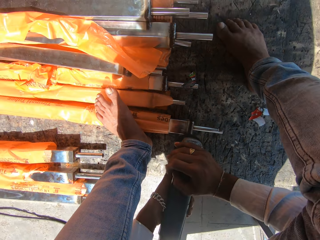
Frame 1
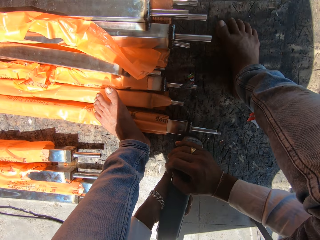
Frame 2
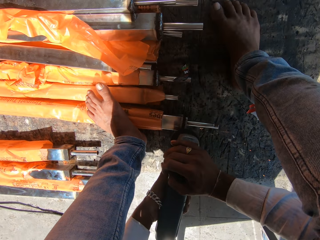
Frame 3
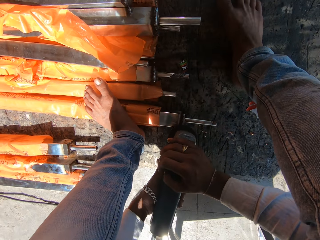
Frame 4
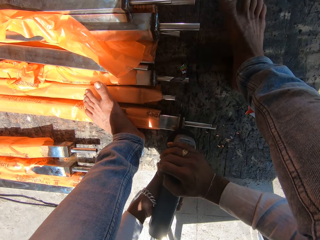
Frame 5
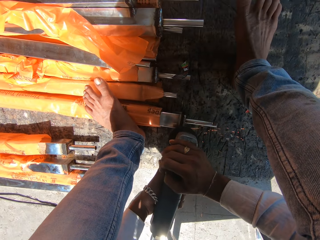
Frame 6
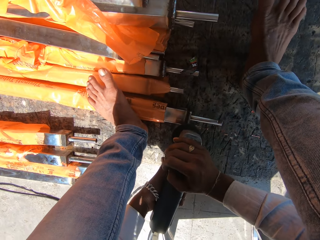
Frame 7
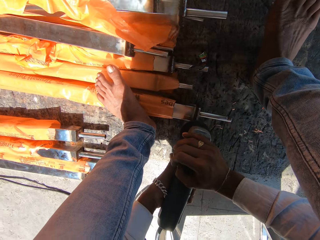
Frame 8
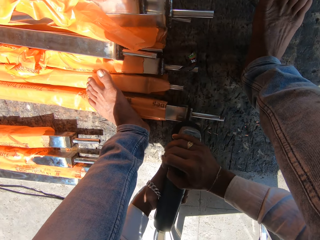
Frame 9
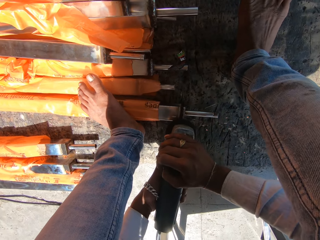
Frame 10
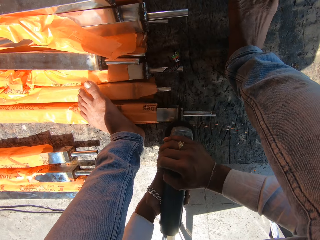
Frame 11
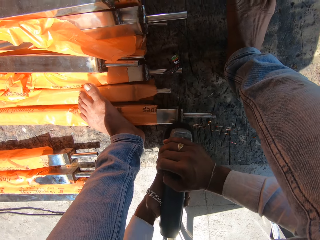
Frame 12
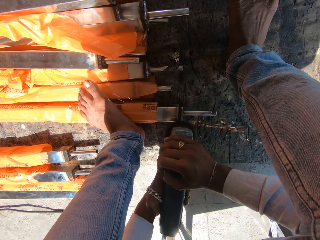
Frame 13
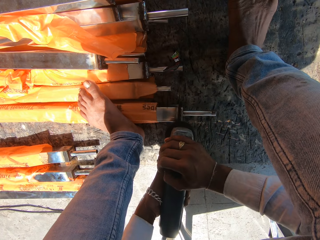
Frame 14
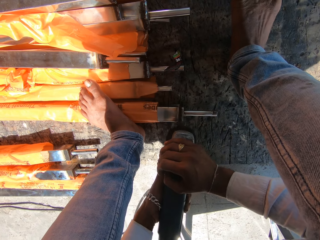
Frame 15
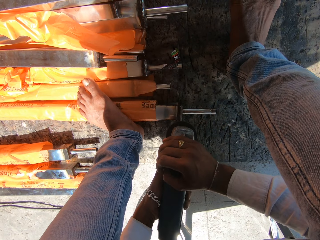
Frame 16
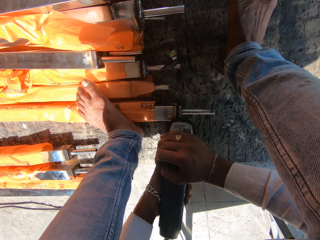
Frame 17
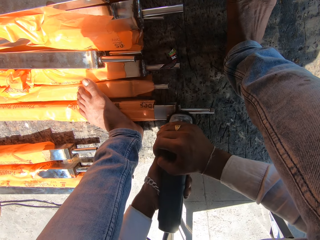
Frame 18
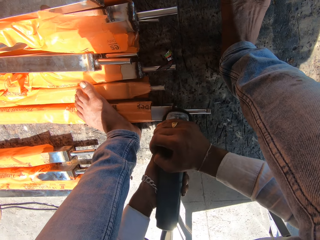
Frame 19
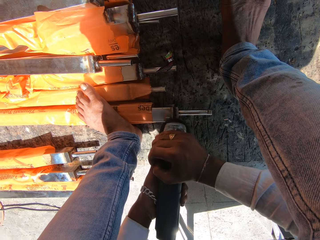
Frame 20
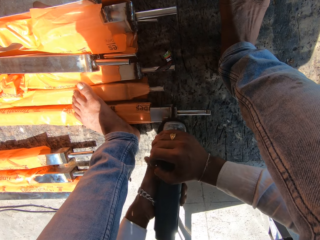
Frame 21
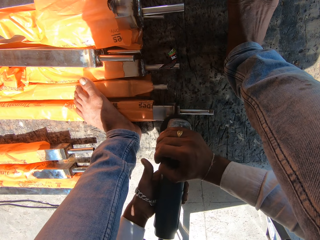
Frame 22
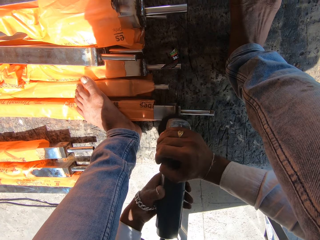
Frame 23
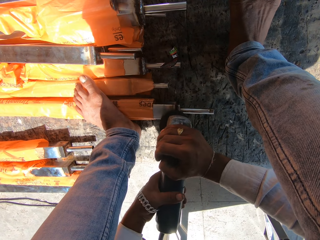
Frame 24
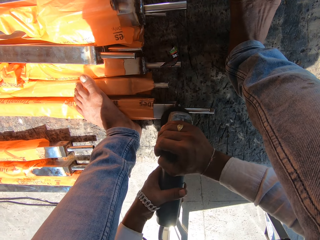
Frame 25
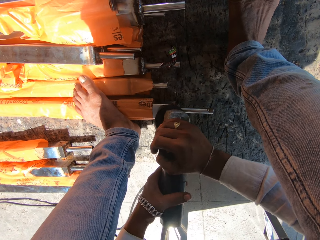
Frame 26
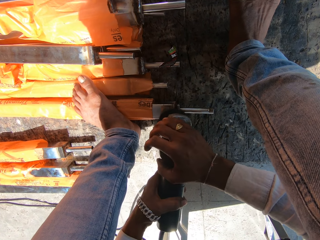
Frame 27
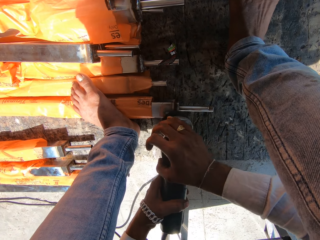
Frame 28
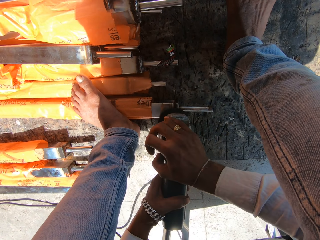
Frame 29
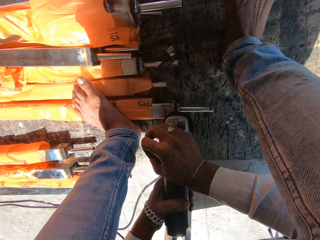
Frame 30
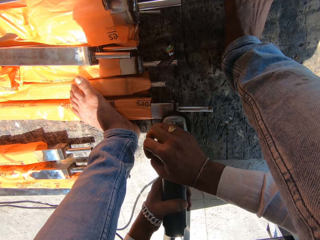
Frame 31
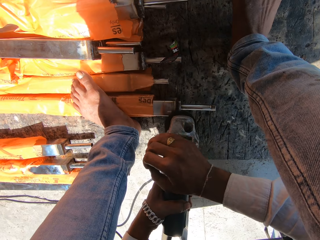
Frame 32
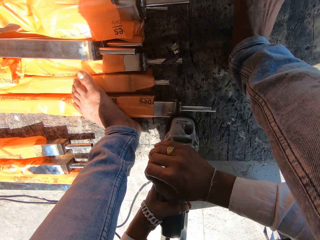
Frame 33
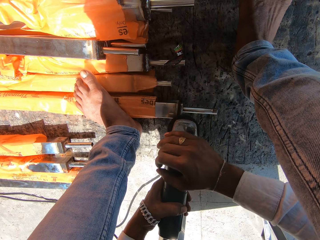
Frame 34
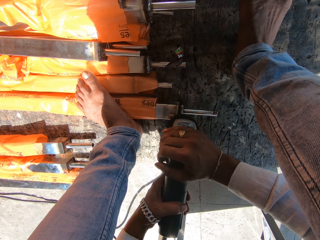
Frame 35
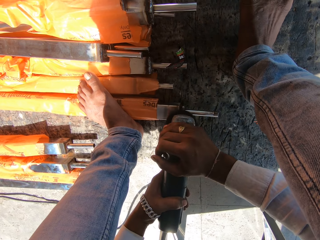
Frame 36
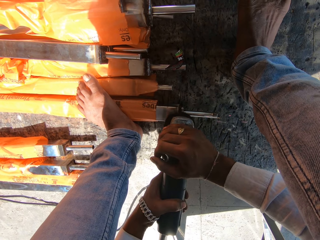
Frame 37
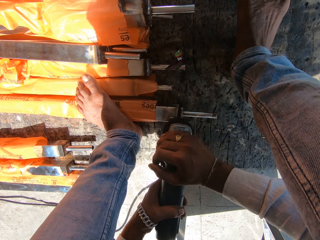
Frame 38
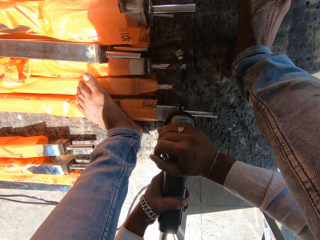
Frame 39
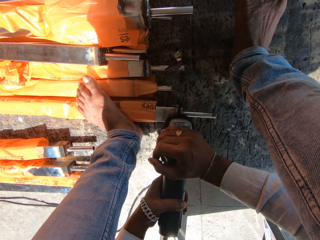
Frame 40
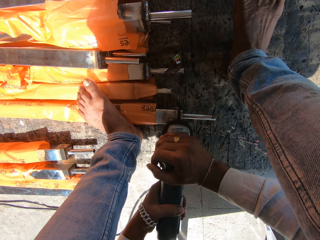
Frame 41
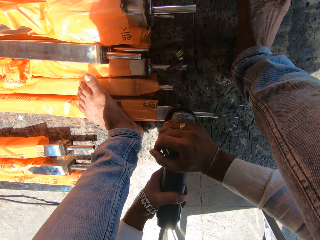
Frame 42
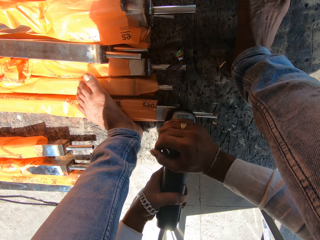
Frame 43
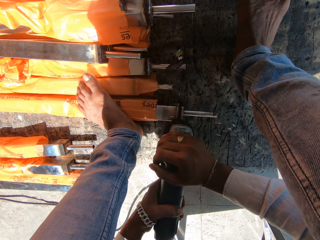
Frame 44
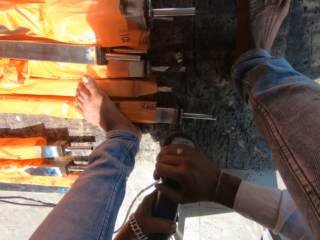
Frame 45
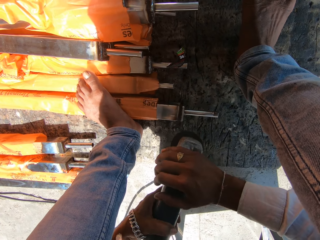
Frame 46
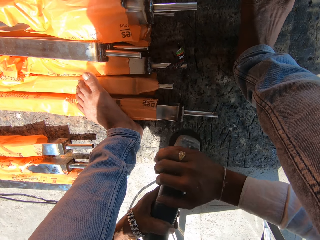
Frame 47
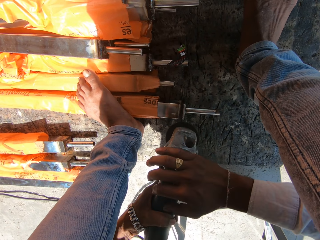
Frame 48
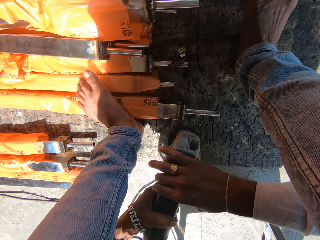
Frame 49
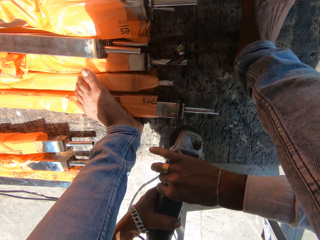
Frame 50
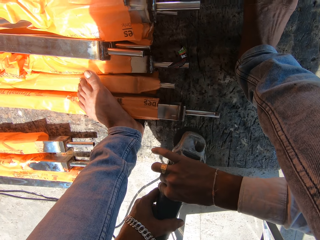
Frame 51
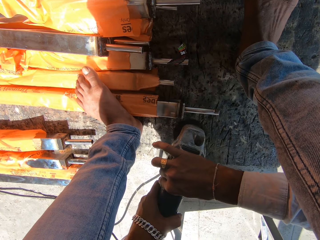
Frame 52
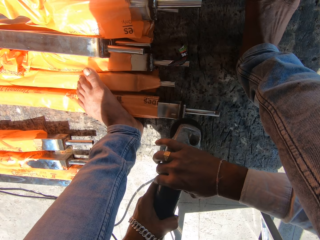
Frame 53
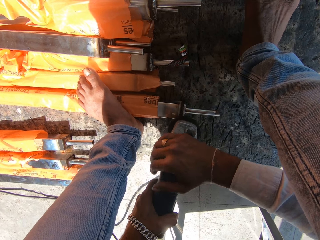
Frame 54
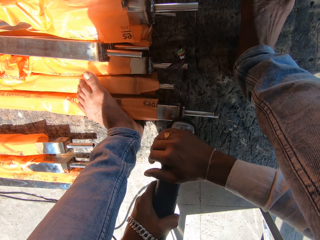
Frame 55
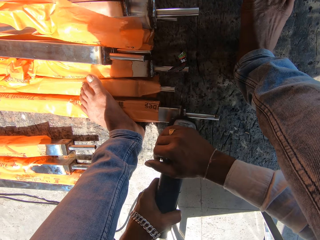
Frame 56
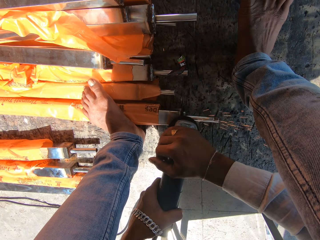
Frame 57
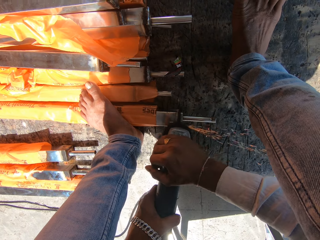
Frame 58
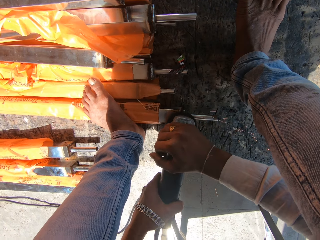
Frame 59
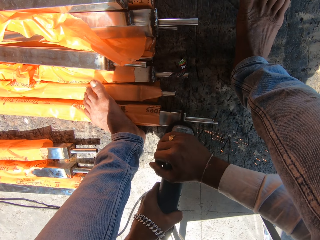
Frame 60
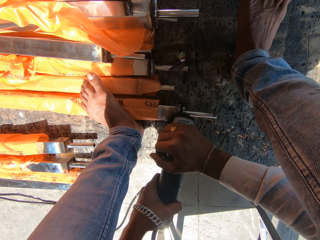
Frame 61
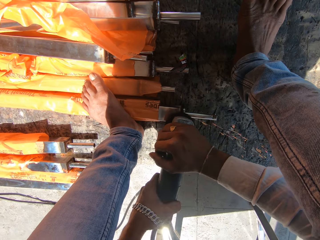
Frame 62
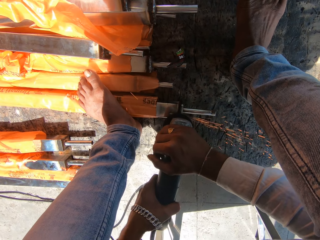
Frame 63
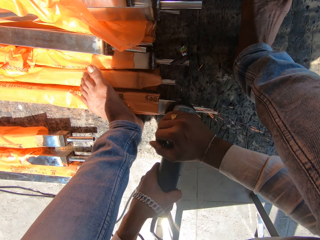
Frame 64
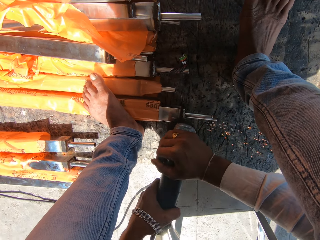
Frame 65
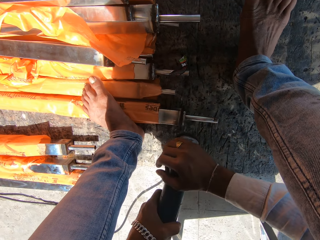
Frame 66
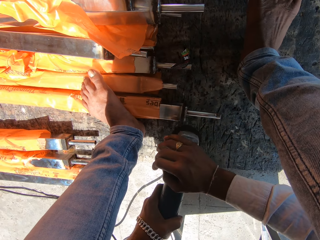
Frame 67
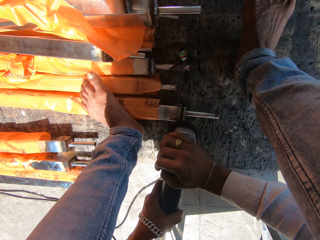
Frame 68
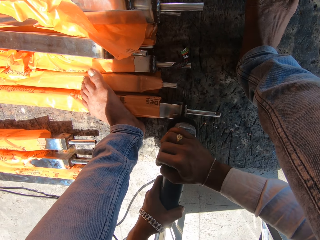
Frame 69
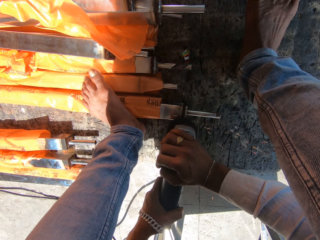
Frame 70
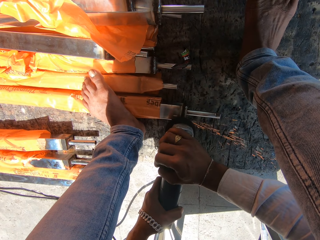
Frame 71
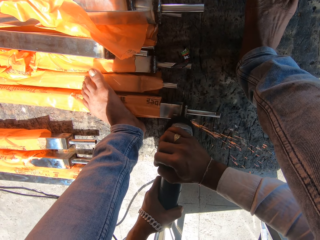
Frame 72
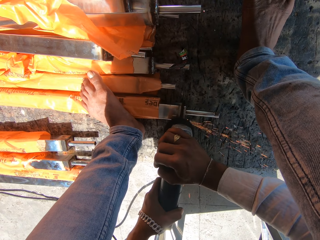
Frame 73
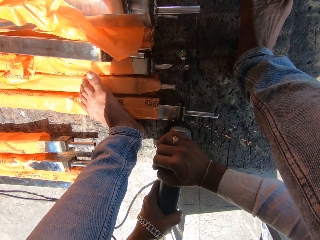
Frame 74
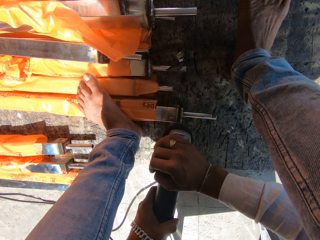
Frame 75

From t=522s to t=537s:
The camera wearer adjusts his left hand on the angle grinder. He adjusts his right hand on the angle grinder. He polishes the metal tube on the floor with the angle grinder in both hands. He adjusts his right hand on the angle grinder. He polishes the metal tube on the floor with the angle grinder in both hands.

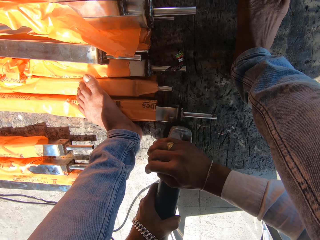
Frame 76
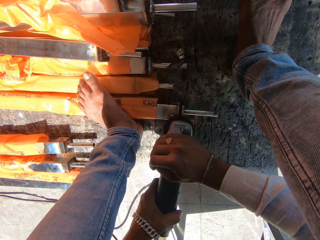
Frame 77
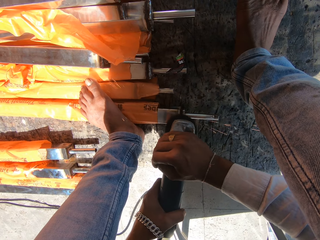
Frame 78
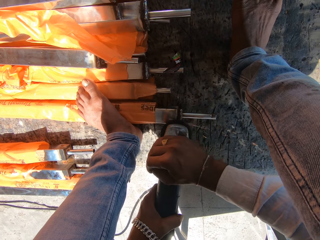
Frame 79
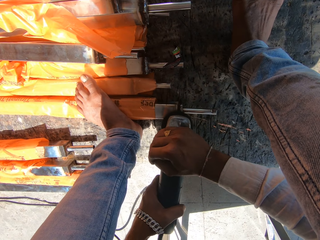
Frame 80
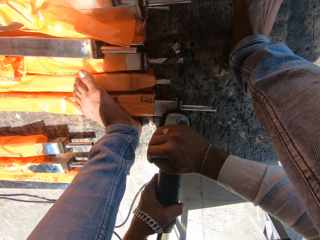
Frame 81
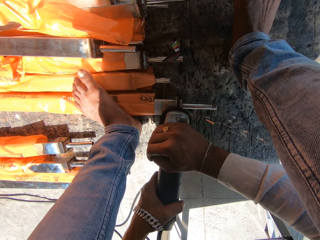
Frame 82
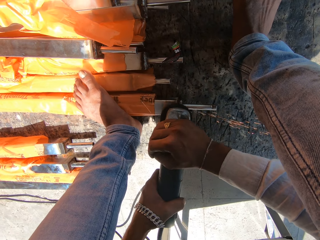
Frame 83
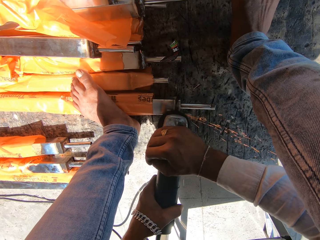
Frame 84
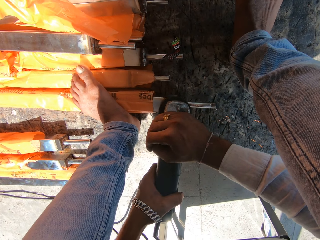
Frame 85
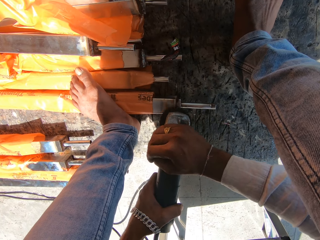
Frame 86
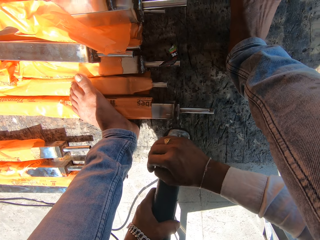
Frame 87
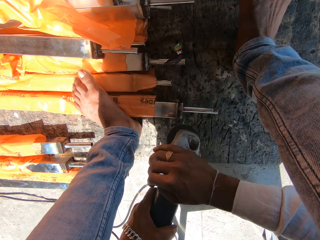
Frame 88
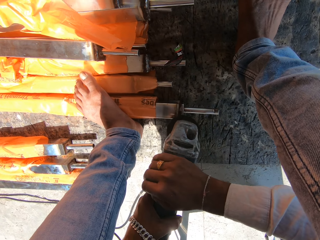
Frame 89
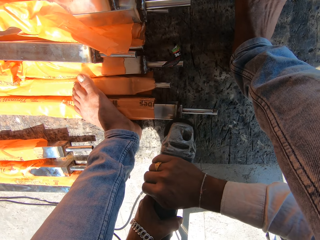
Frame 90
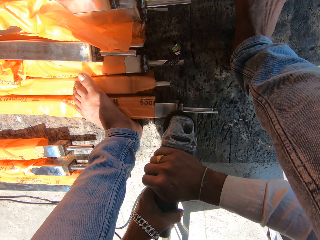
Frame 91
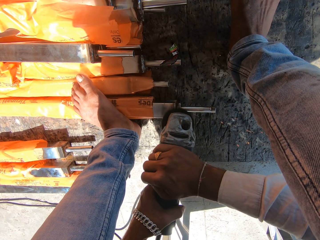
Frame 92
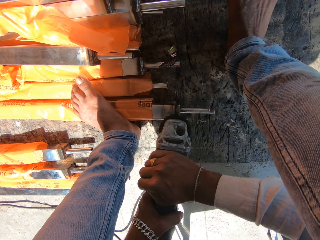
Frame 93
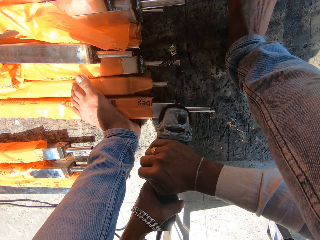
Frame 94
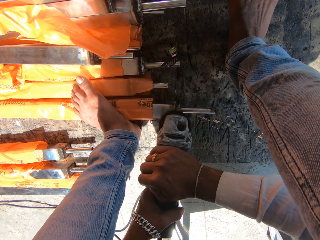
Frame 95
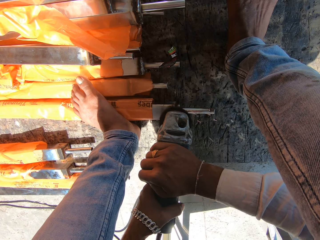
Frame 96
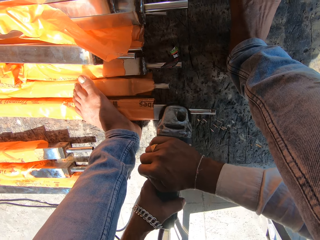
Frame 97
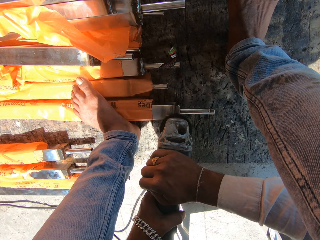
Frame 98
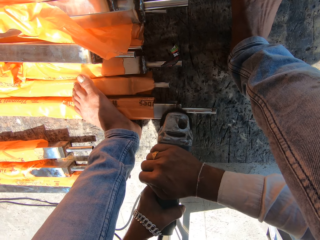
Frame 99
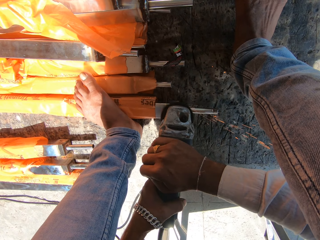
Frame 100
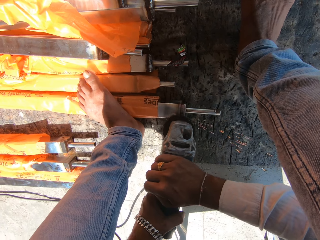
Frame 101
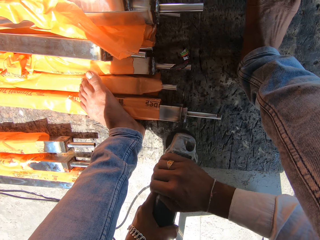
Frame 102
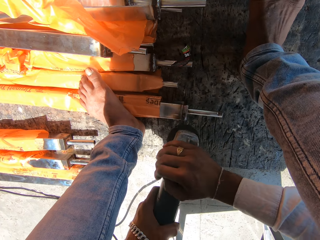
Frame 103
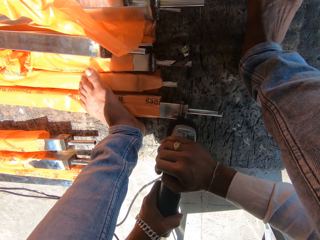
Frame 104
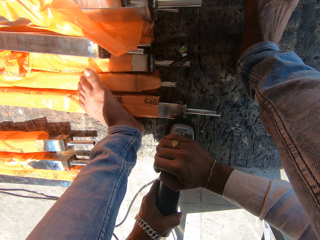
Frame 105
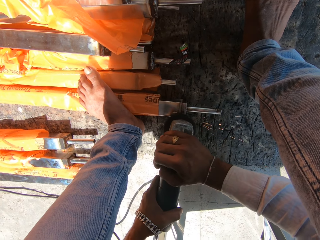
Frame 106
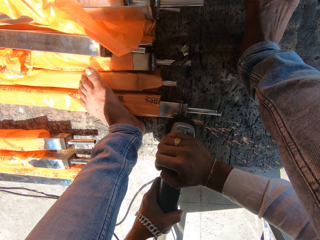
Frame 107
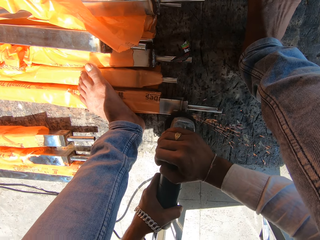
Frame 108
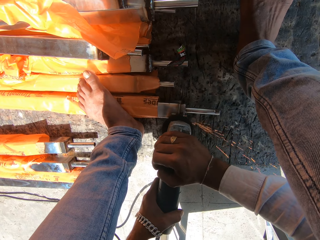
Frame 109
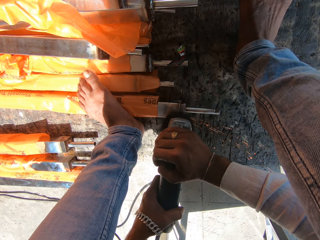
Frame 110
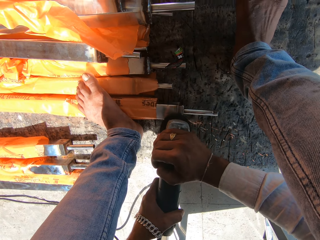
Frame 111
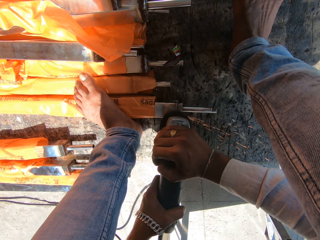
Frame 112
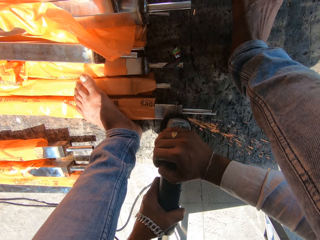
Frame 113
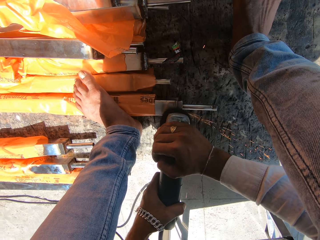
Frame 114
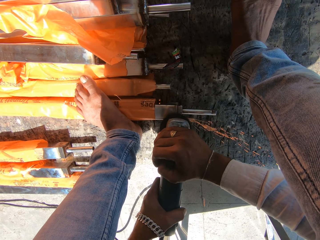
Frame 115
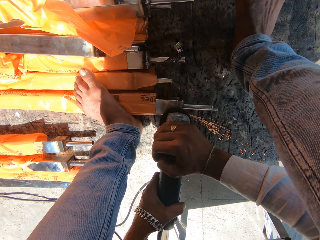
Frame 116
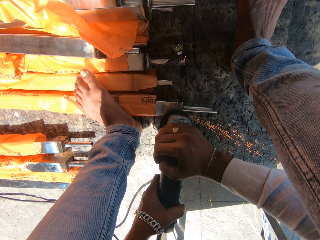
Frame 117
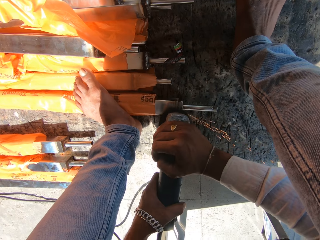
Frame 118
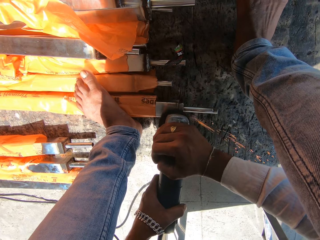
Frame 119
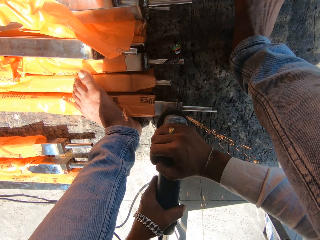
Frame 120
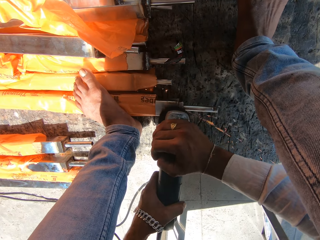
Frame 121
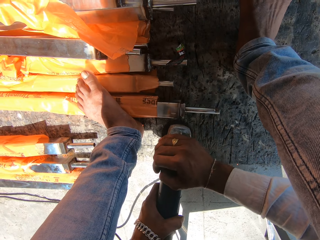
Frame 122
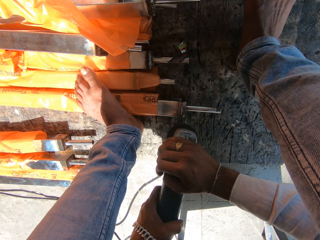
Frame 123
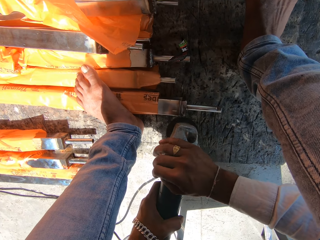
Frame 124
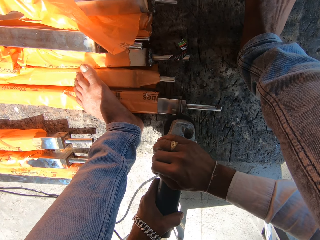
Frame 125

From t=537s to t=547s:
The camera wearer adjusts his right hand on the angle grinder. He adjusts his right hand on the angle grinder again. He polishes the metal tube on the floor with the angle grinder in both hands.
